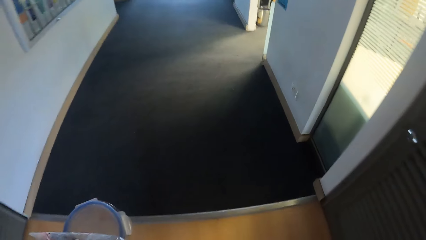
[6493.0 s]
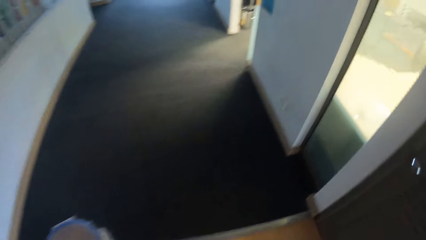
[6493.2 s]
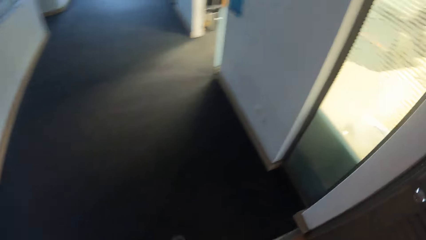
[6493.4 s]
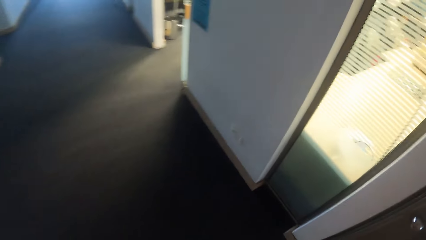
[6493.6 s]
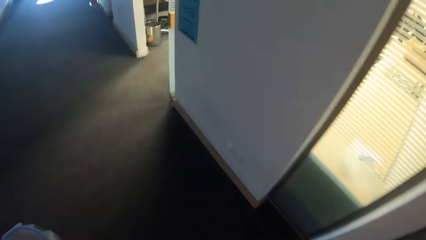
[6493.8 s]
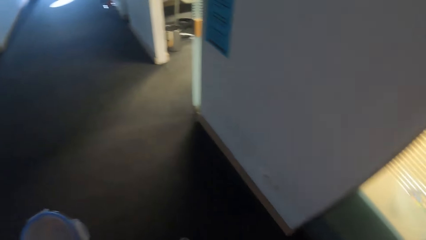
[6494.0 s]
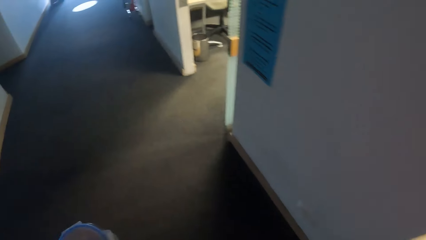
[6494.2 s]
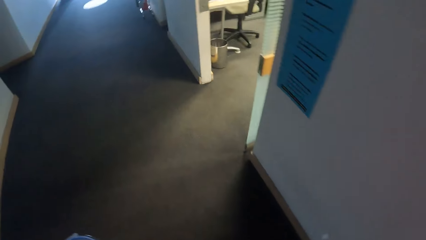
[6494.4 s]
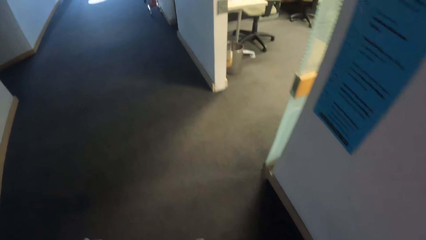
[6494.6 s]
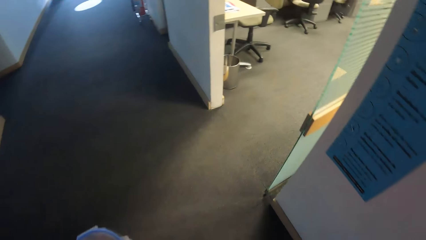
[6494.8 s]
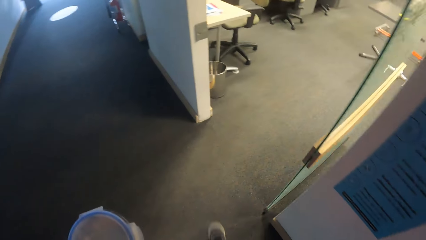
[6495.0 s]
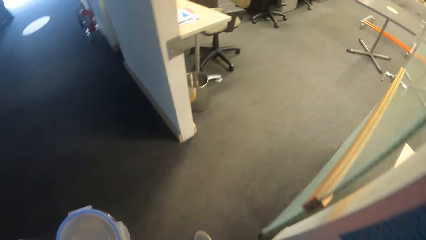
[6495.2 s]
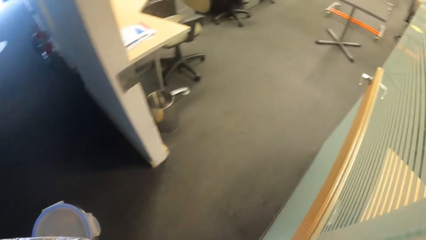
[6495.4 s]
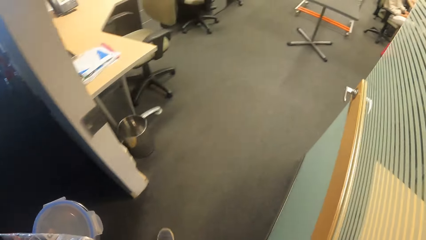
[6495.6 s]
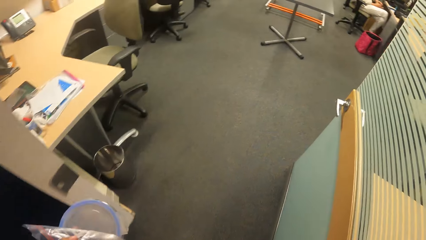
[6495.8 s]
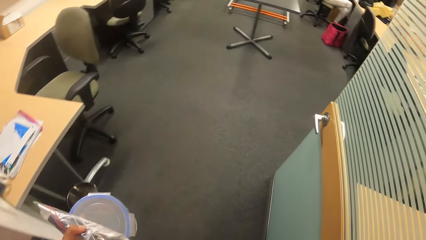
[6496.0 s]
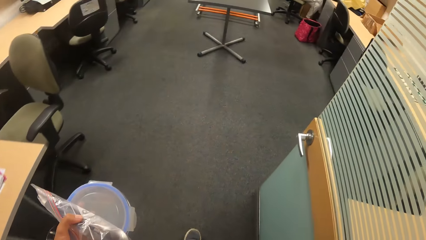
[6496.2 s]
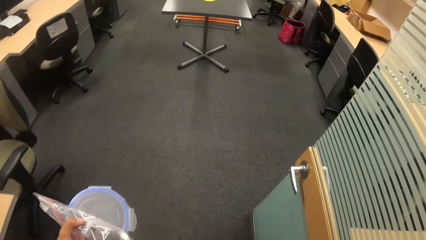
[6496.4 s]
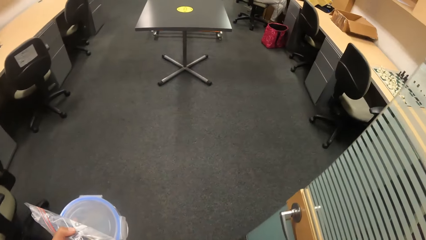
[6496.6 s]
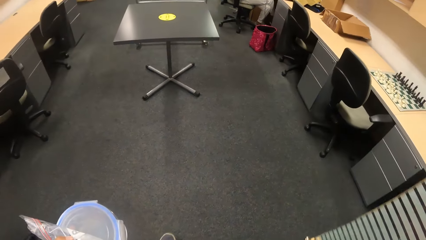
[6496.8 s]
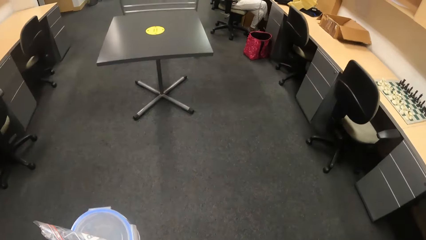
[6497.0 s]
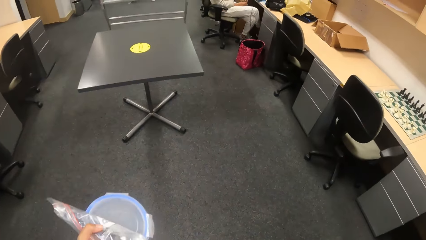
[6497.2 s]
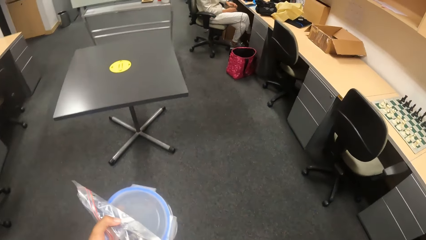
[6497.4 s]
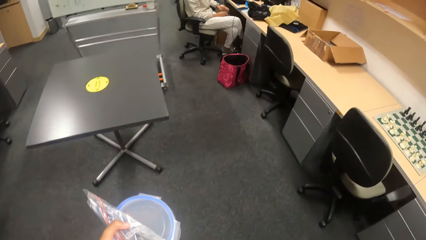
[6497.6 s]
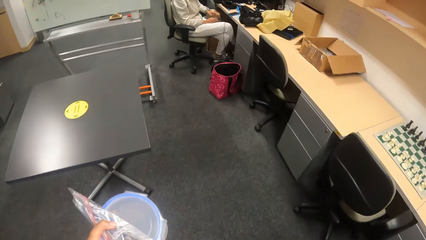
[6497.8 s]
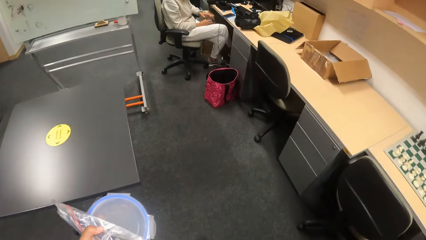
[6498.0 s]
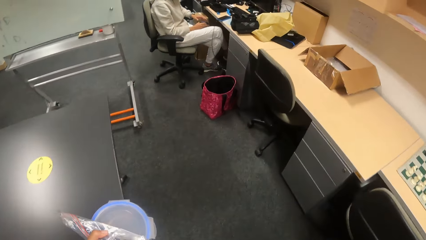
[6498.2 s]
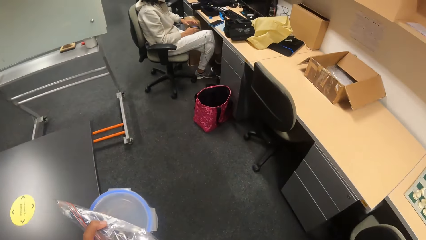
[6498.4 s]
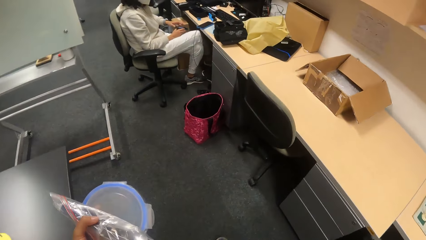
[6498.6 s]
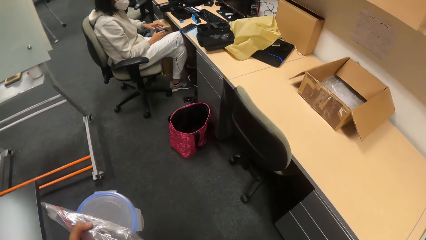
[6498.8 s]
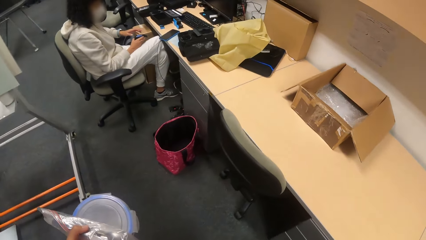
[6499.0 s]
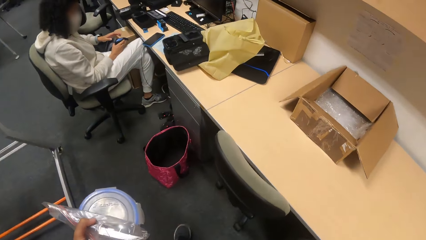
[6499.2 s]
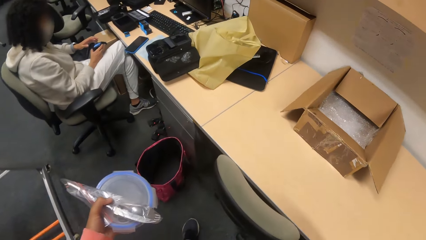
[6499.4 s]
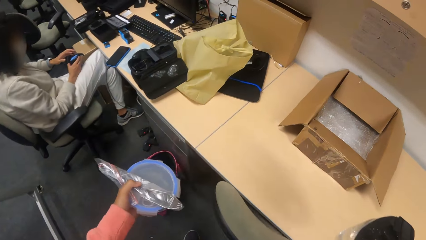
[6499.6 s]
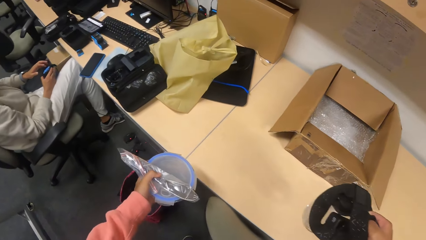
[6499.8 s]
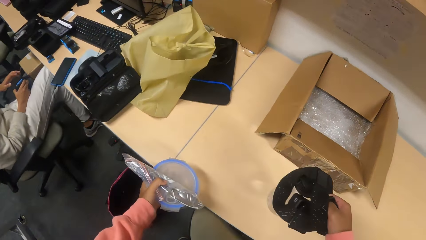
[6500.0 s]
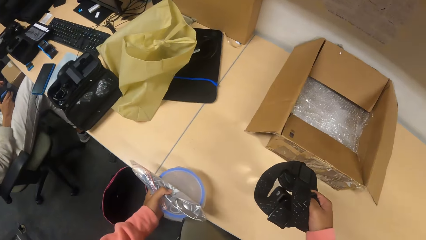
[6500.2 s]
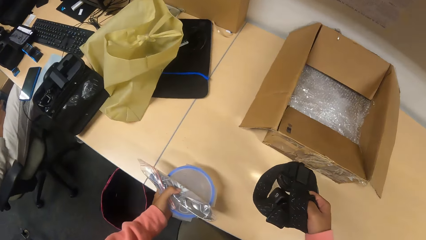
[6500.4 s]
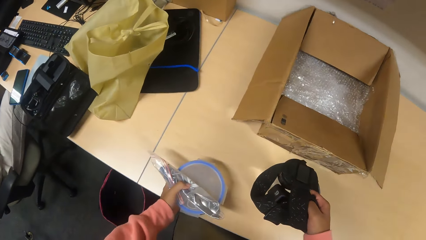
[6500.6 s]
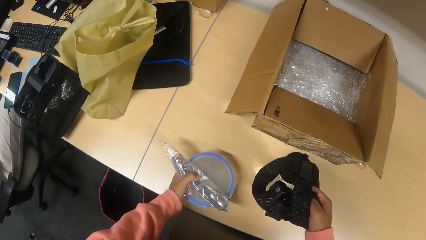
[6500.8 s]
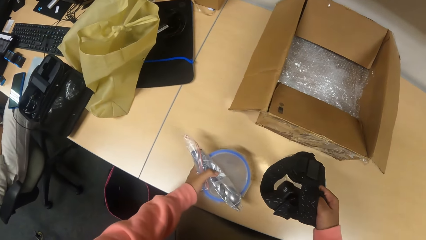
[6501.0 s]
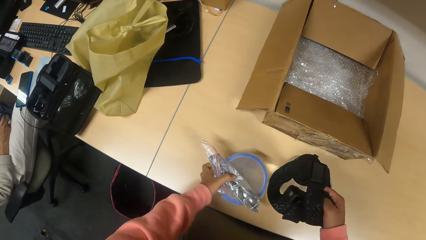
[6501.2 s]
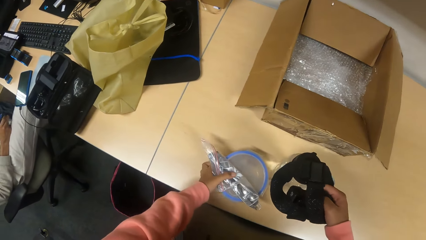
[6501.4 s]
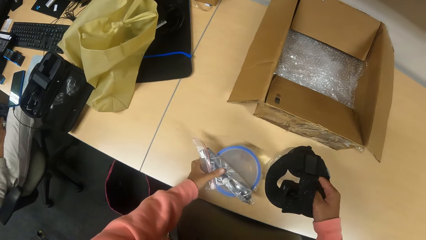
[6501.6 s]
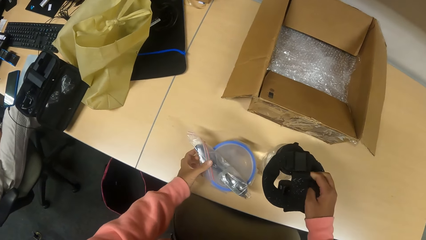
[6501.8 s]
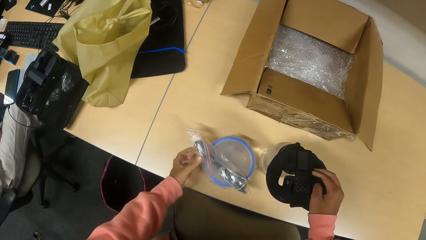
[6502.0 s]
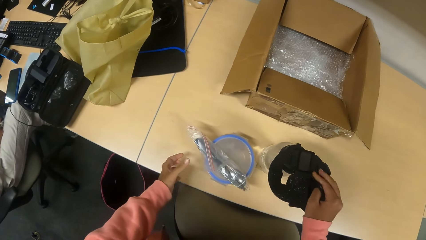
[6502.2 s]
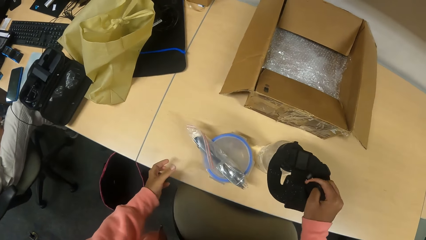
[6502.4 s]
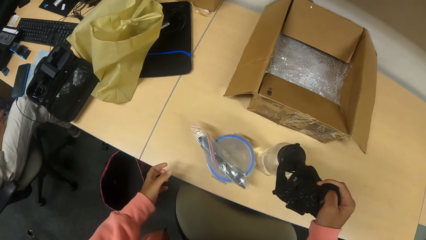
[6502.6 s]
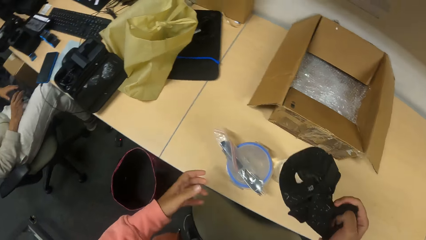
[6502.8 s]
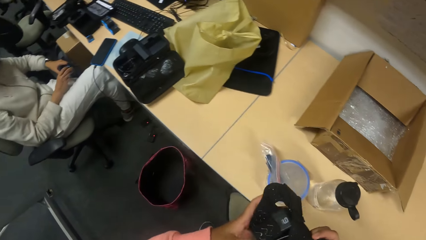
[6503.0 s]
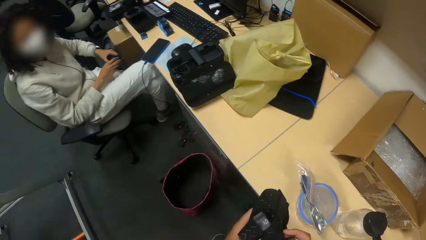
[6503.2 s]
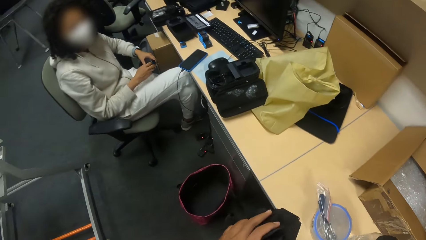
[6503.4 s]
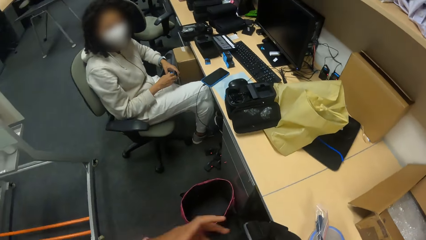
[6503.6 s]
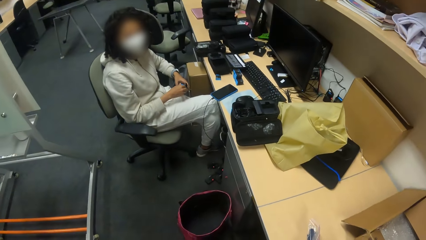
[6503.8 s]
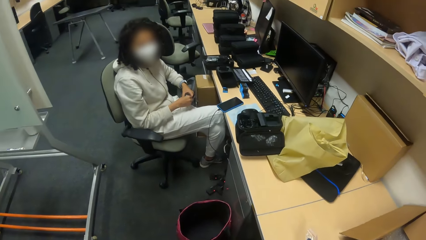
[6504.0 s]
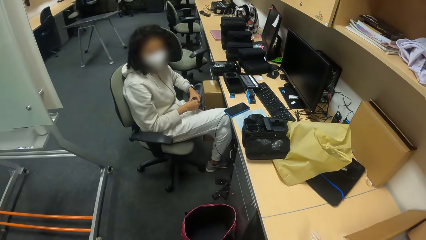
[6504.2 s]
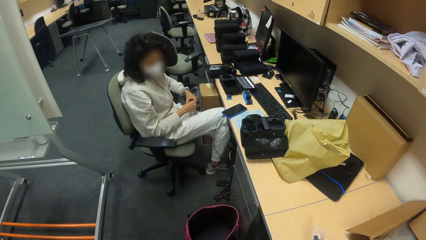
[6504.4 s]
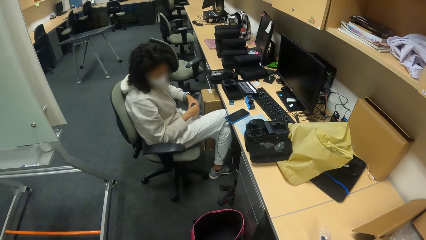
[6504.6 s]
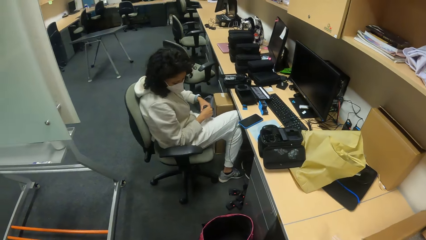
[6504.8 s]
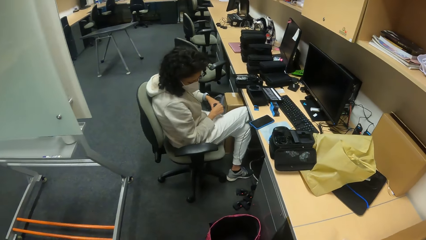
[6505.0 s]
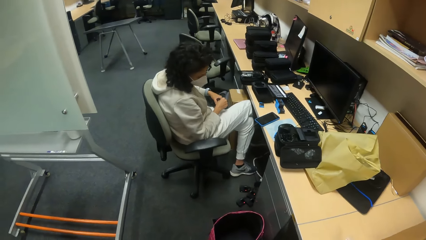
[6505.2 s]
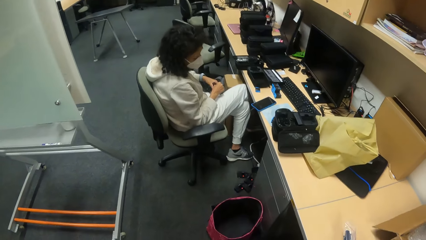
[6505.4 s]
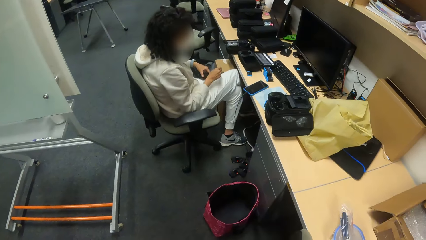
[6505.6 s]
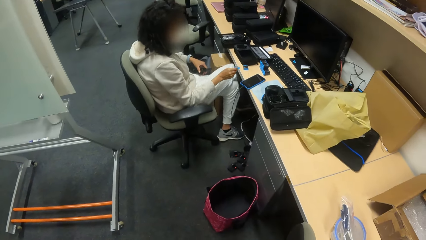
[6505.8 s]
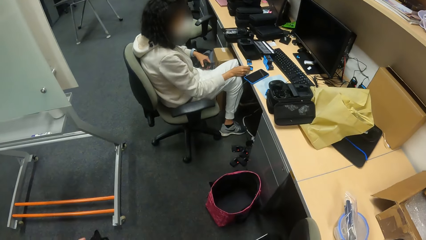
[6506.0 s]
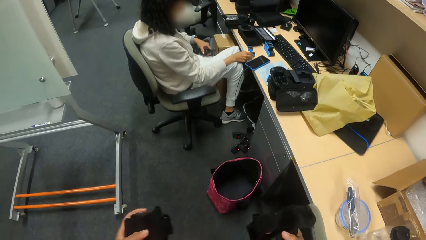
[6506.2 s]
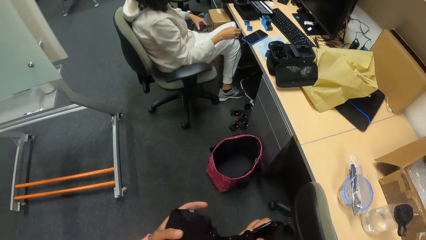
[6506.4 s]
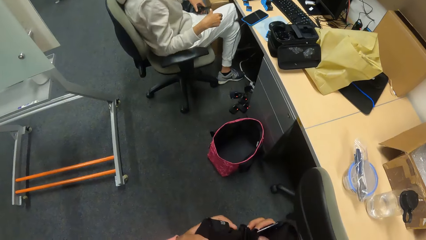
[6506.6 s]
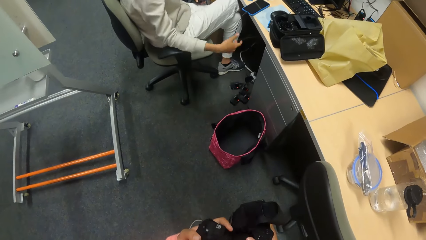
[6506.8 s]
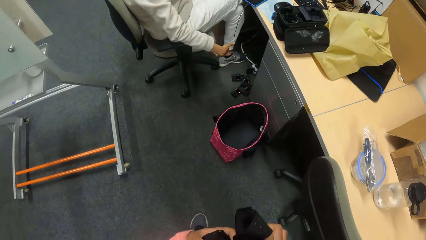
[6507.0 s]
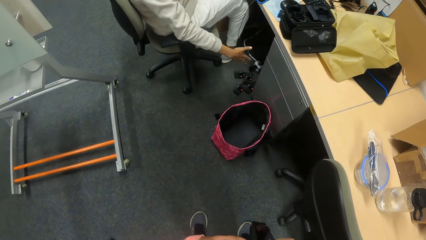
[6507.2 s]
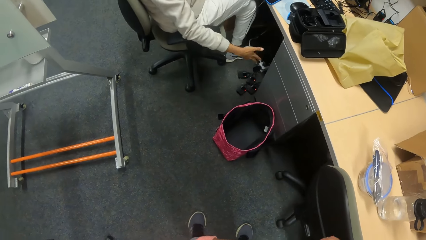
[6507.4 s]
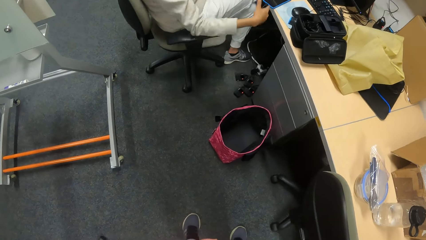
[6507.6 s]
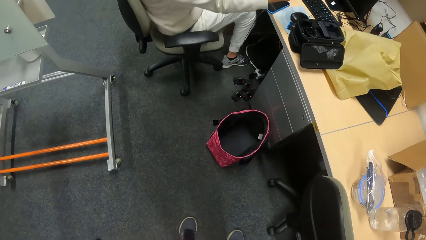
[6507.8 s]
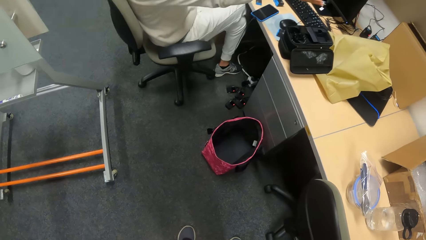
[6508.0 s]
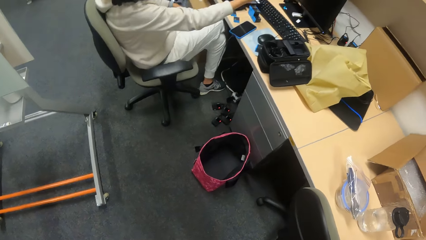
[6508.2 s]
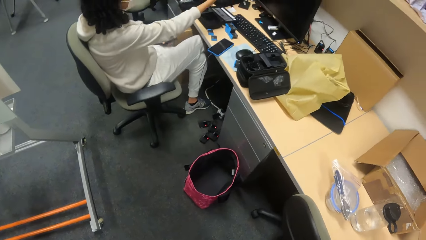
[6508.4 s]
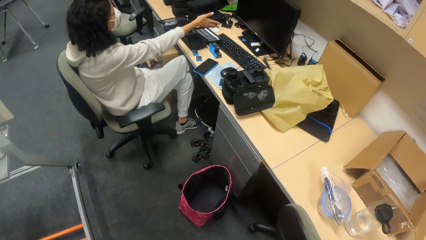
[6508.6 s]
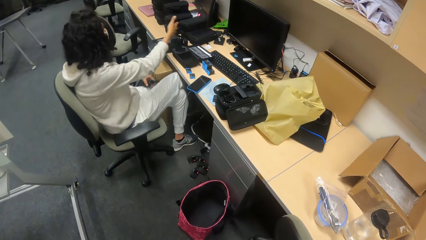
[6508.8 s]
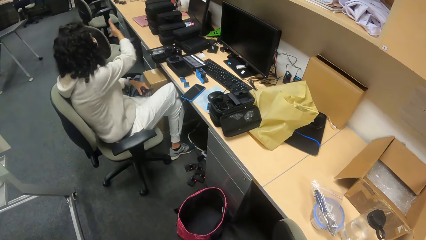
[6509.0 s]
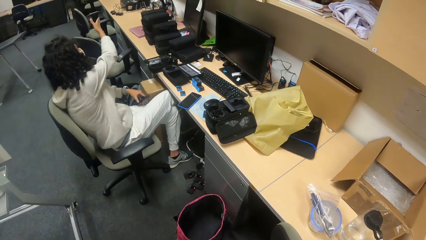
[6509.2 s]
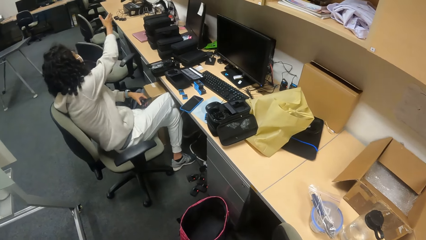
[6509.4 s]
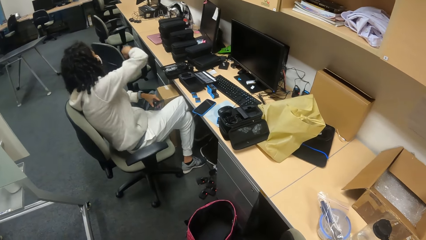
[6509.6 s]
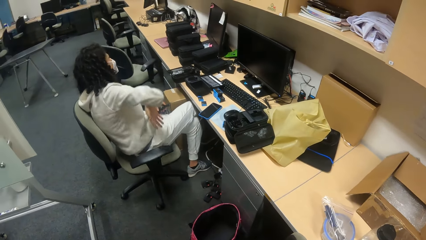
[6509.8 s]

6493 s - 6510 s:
The camera wearer enters towards the door. He walks into an office. He puts the camera and the siever on top of the cabinet. He drops the plastic bowl on the table with his left hand. He picks up the camera on top of the cabinet. He drops a plastic jug on the table with his right hand. He stares at the floor. A woman drops a plastic on the table with her right hand.
